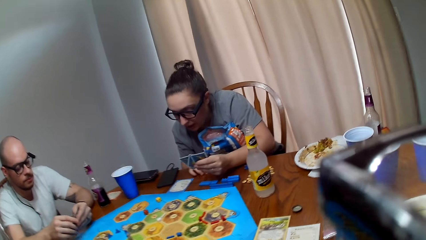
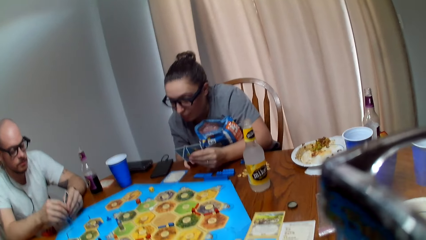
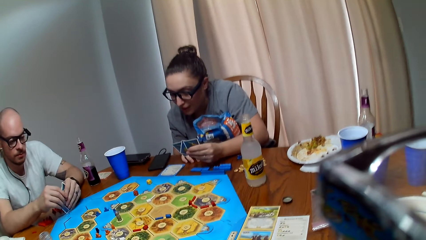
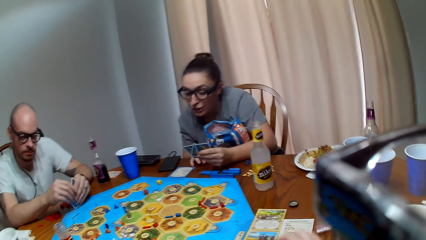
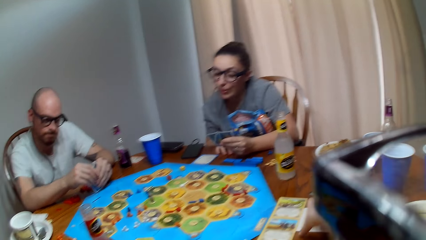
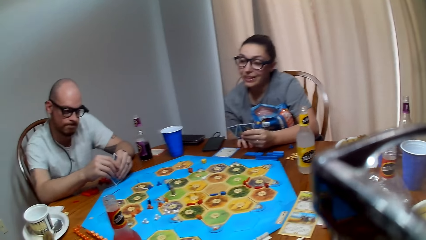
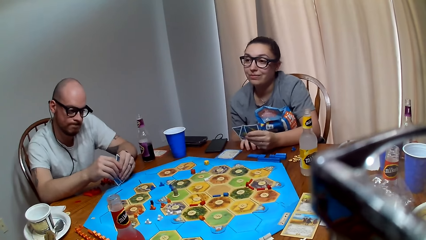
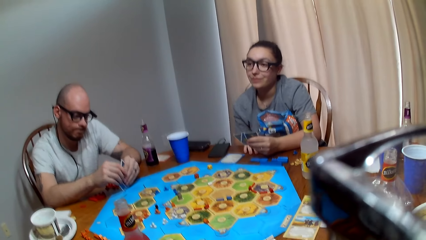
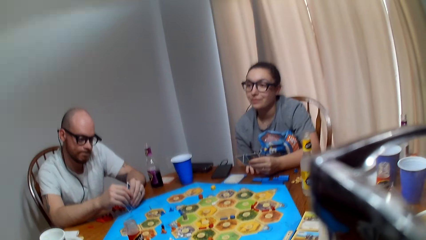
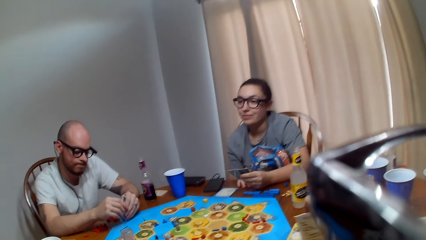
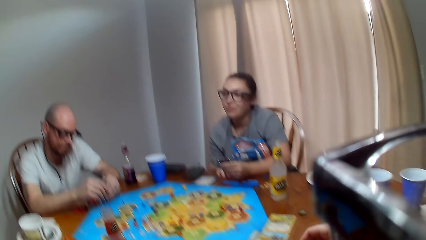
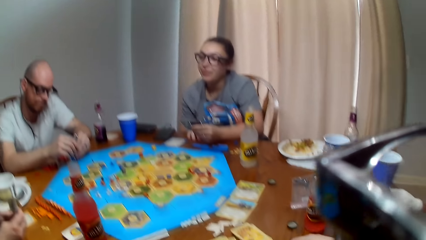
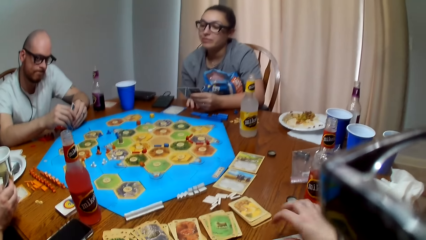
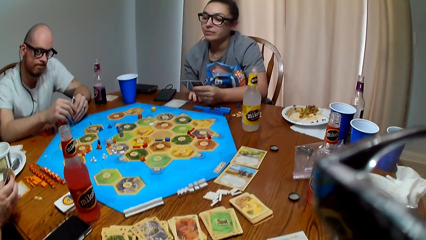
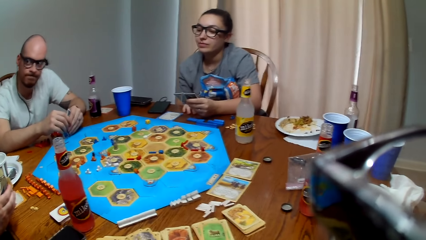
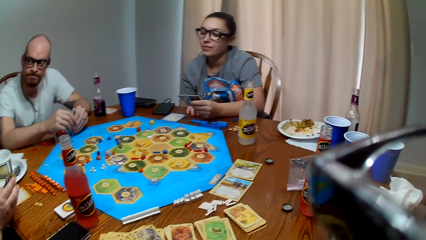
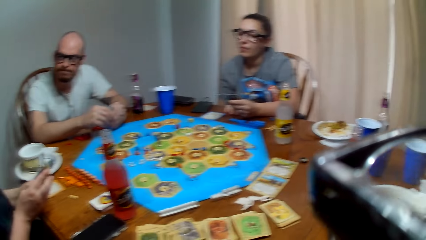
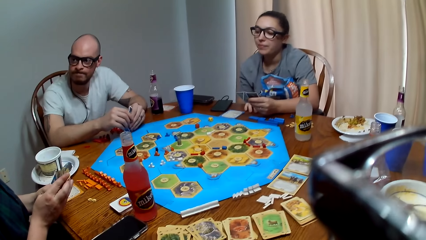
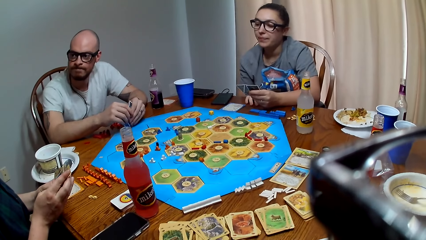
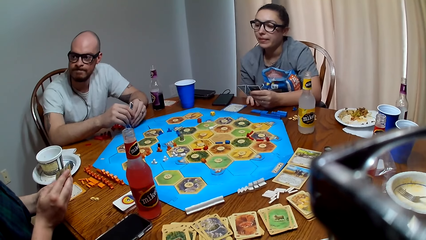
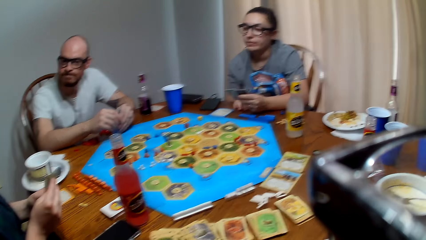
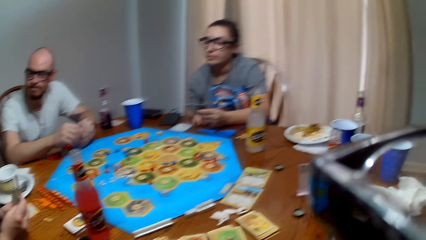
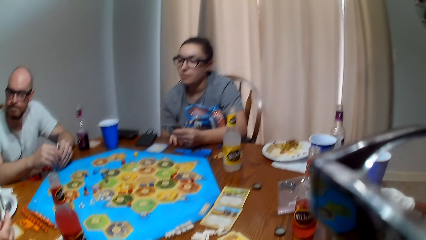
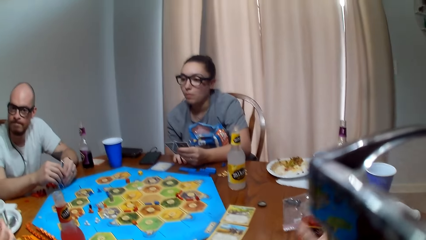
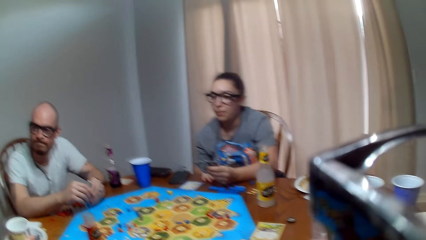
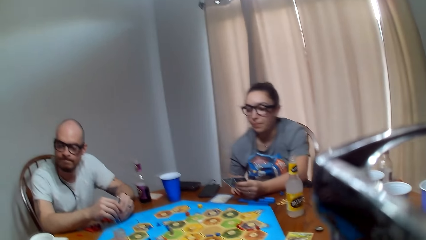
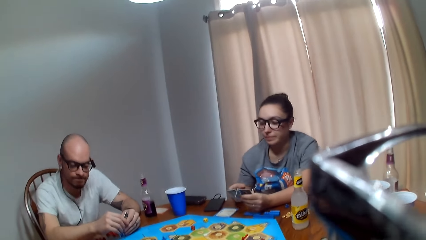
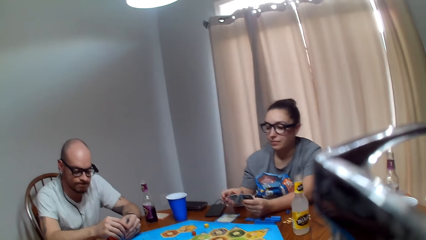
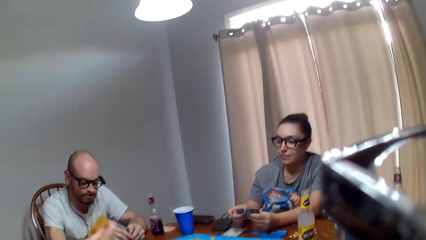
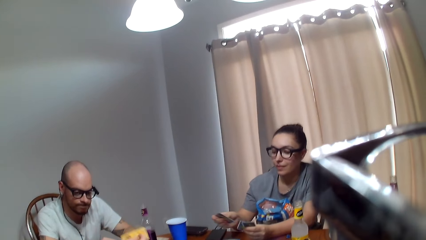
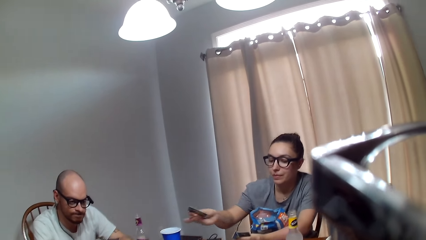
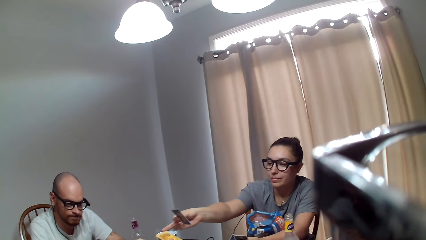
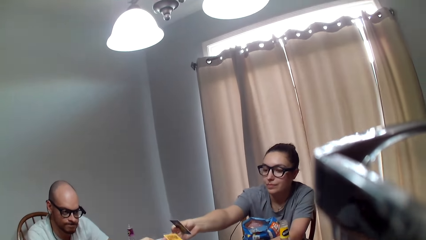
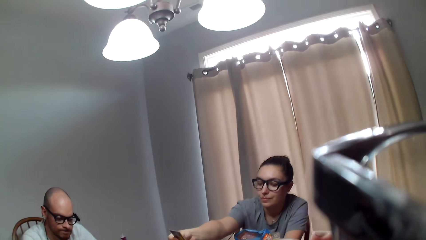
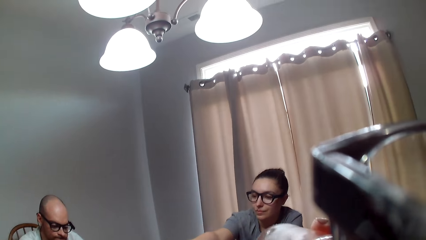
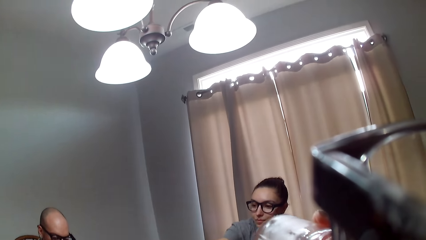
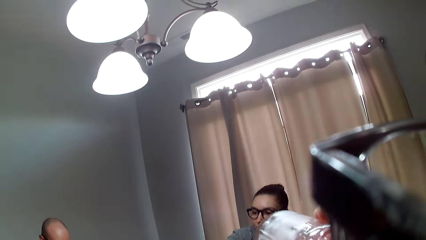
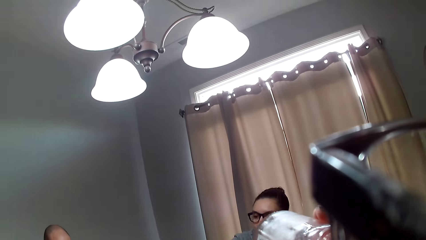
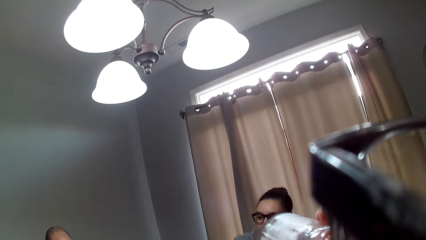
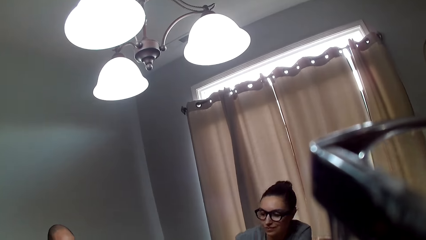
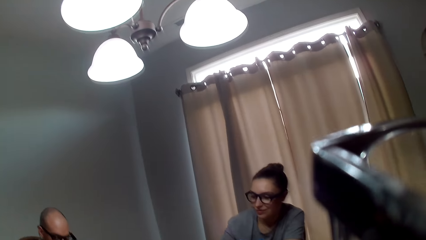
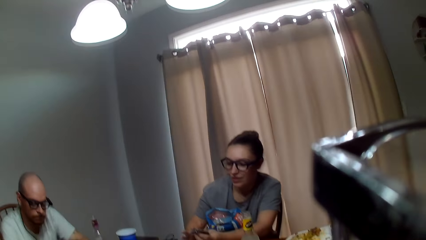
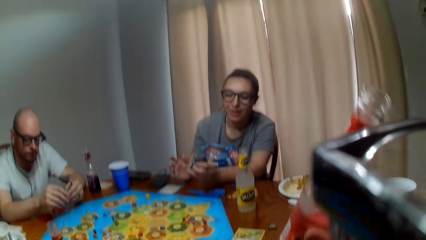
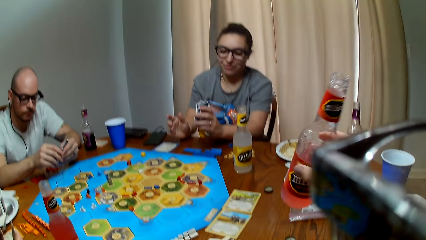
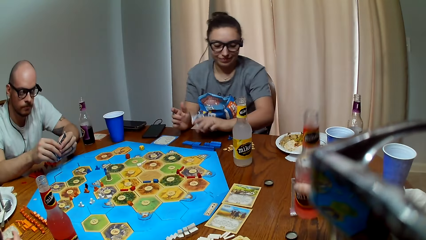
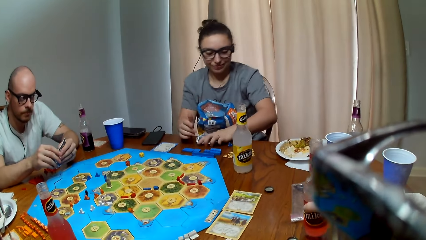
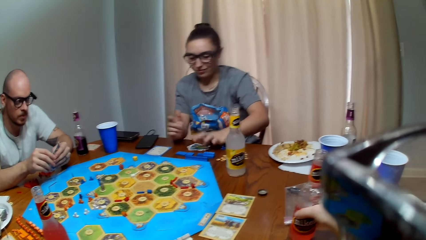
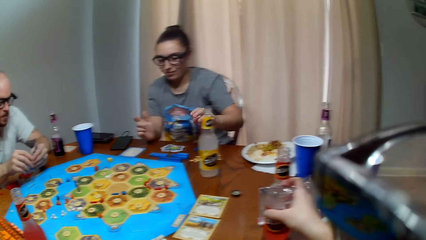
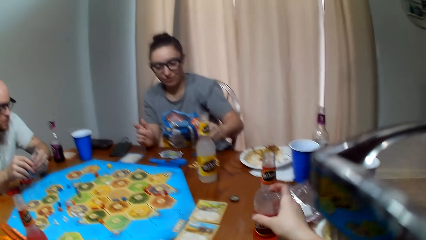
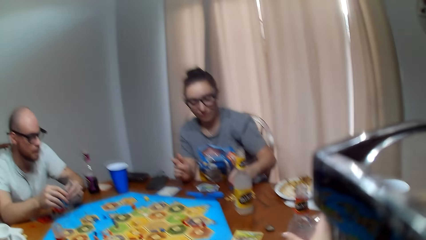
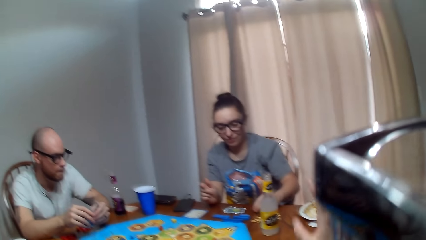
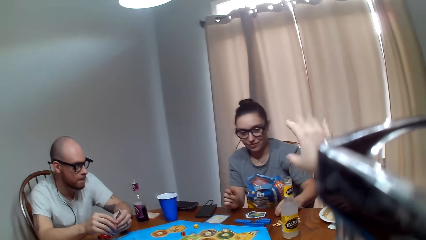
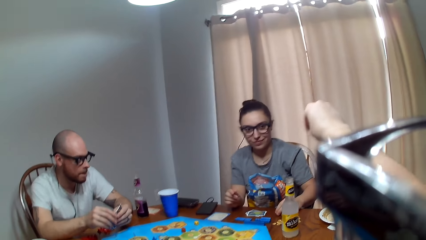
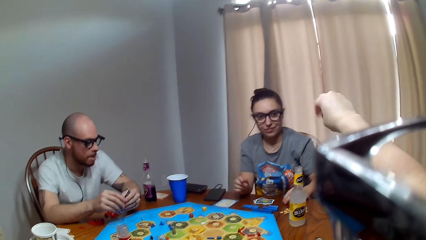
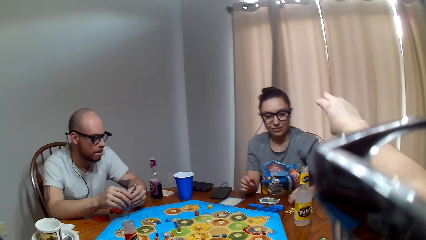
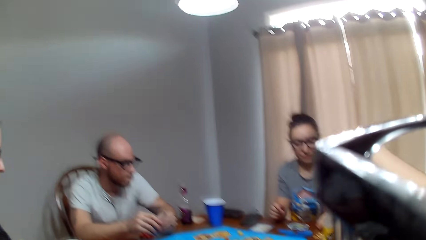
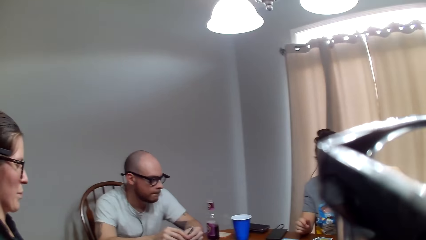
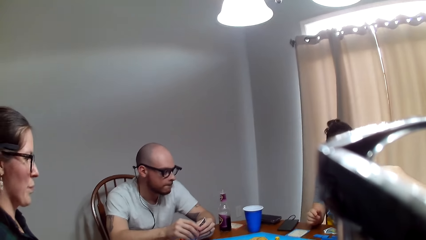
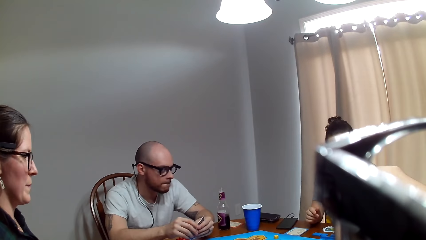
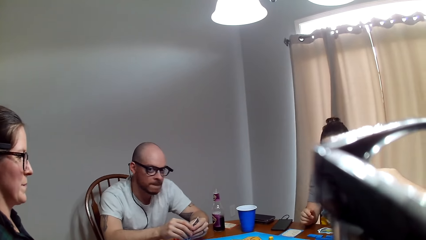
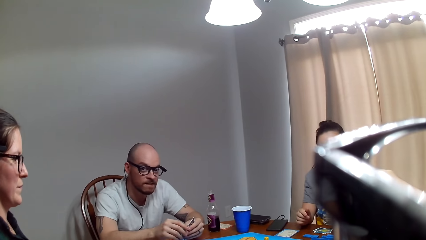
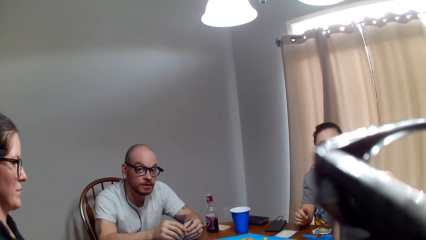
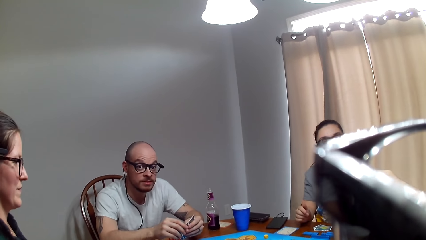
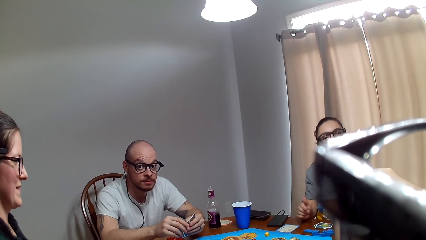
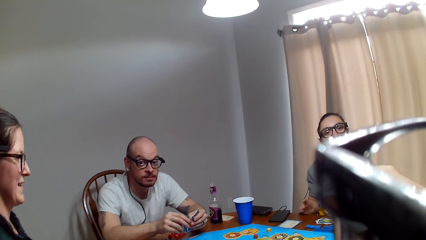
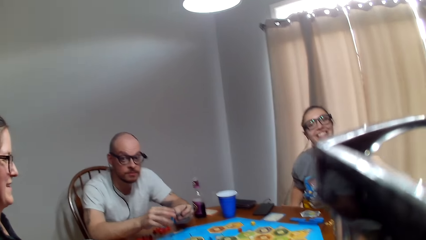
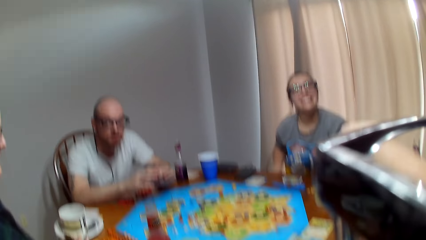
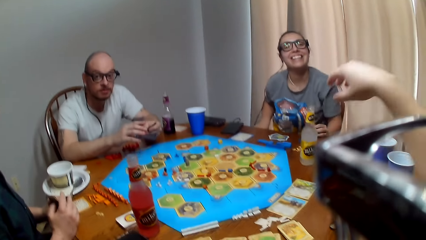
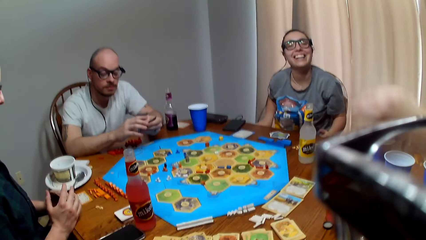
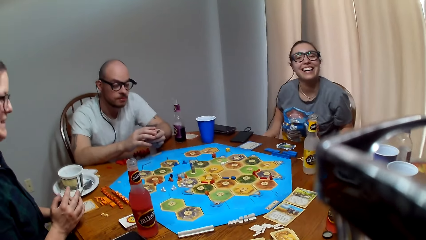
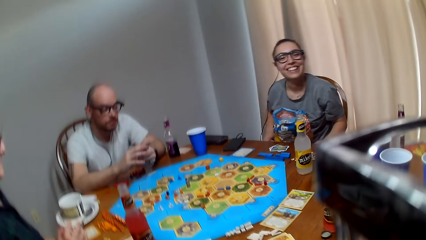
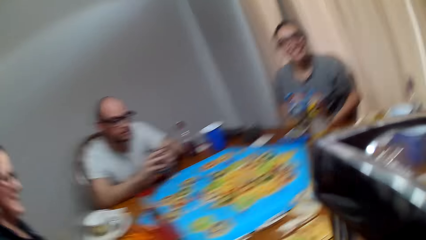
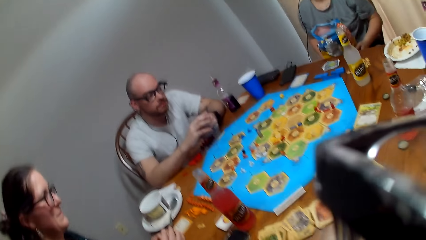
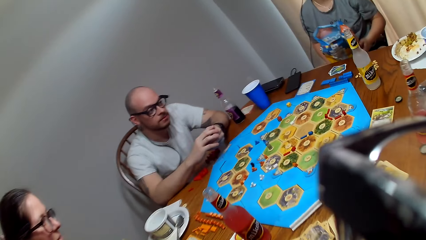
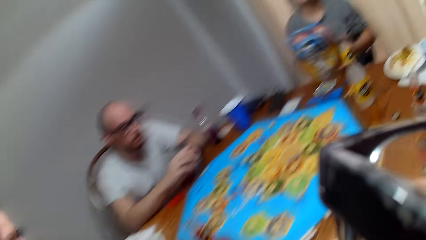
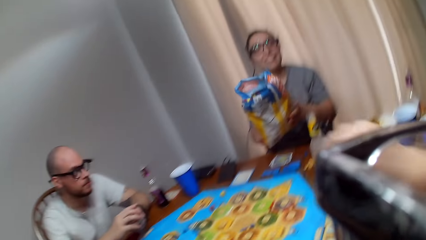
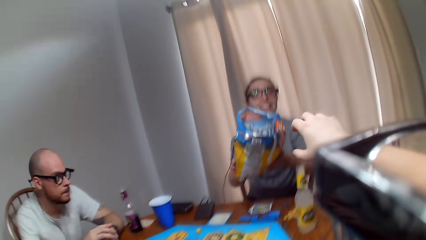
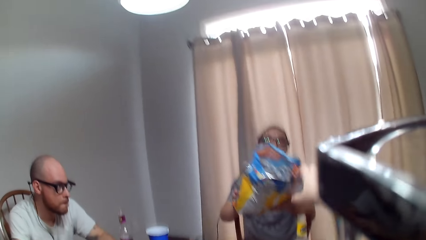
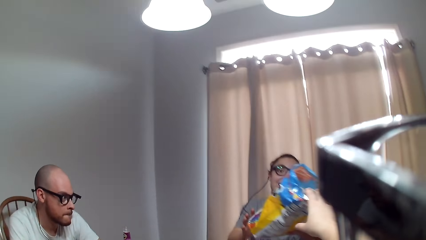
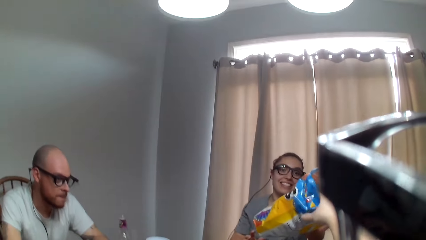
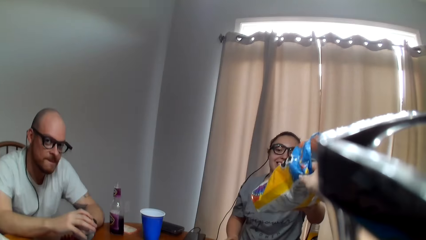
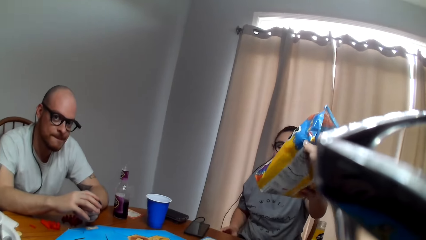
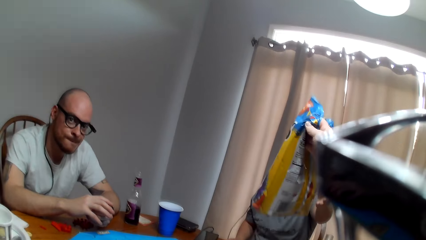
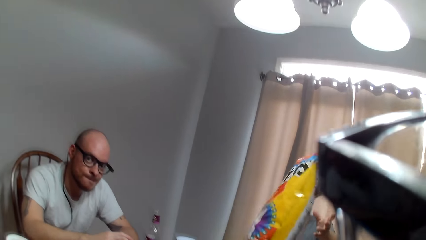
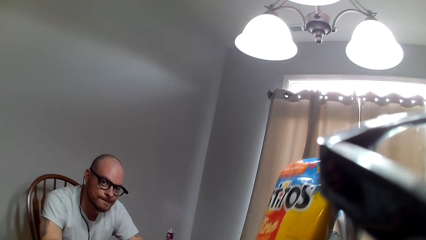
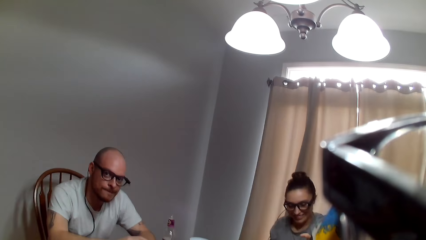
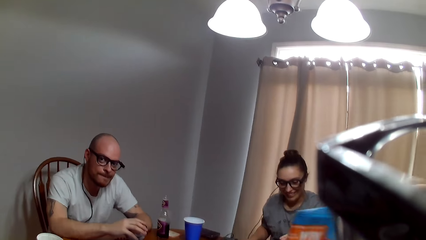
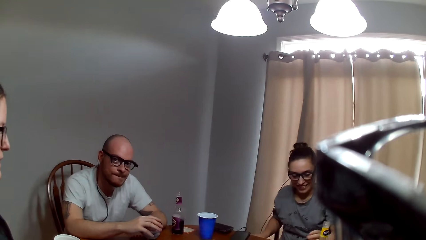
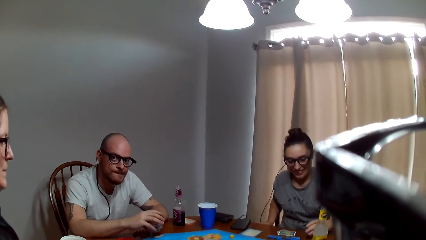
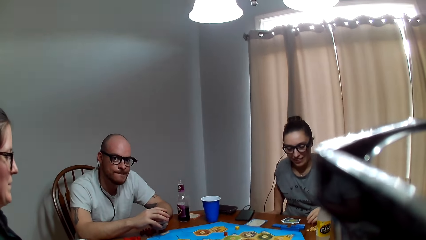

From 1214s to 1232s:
The camera wearer holds a card. They grip the bottle of juice. A woman hands a card to another woman. The camera wearer drinks the juice. The other woman makes a remark. The camera wearer lays the bottle on the table. They speak to the other woman. A man talks to the camera wearer. The camera wearer talks to the other woman. The other woman responds to the camera wearer. The other woman passes the chips to the camera wearer. The camera wearer grabs the chips from the other woman.
